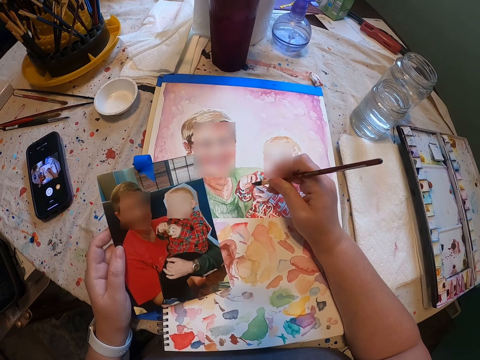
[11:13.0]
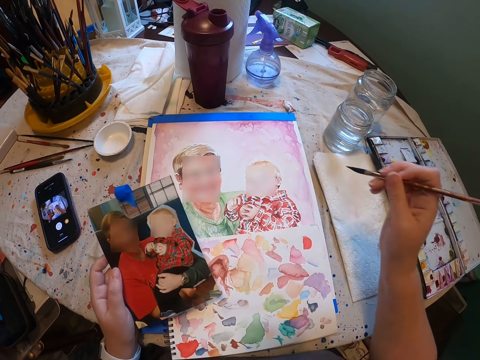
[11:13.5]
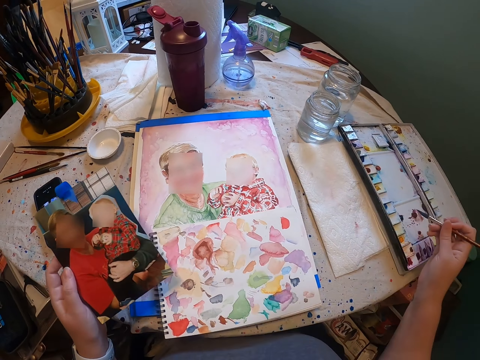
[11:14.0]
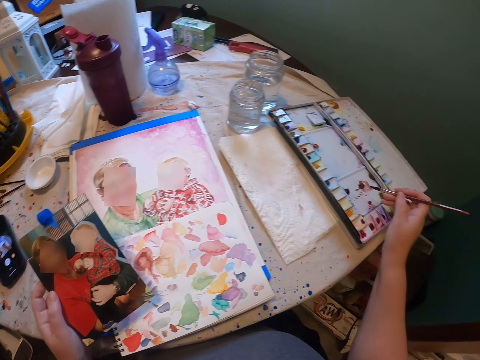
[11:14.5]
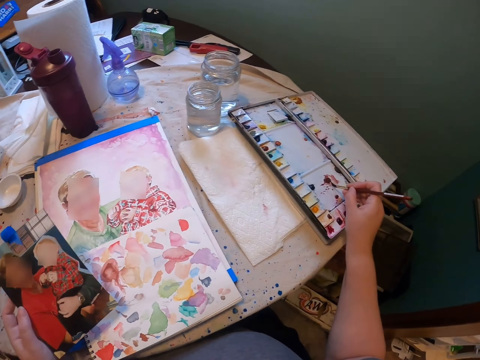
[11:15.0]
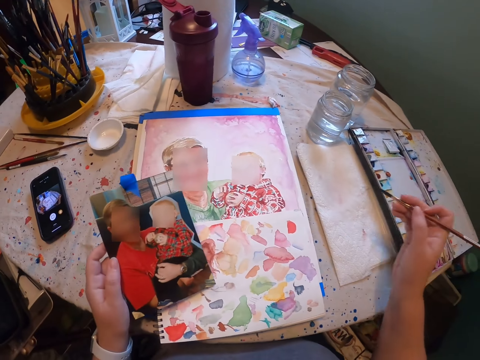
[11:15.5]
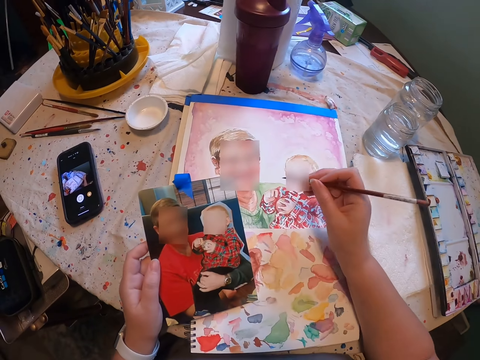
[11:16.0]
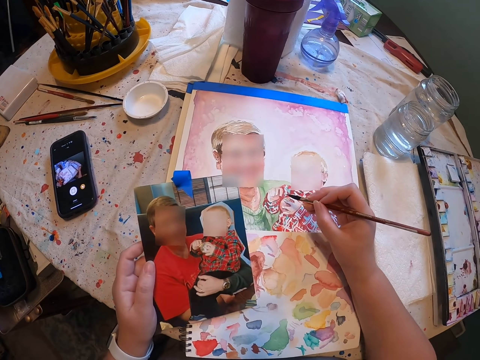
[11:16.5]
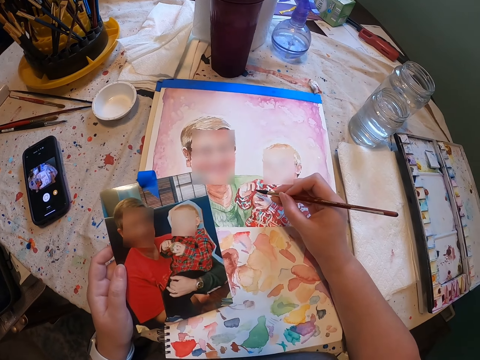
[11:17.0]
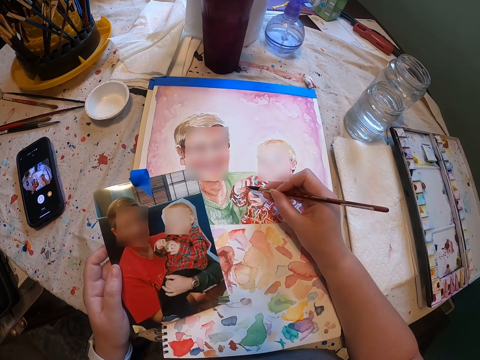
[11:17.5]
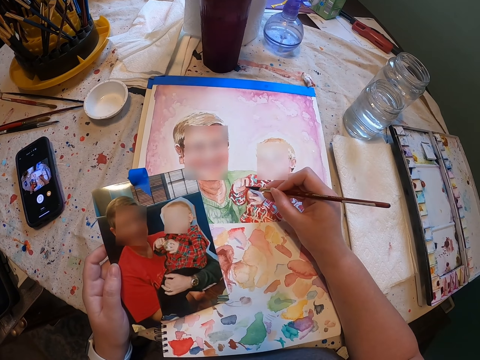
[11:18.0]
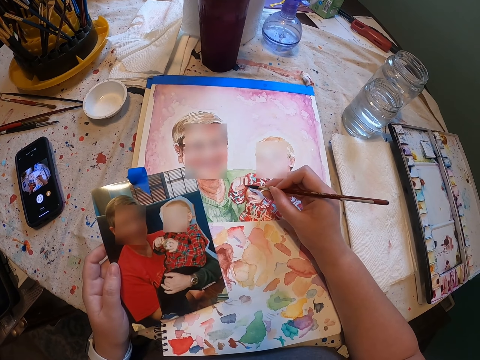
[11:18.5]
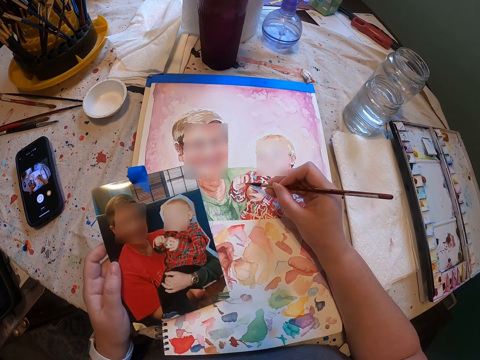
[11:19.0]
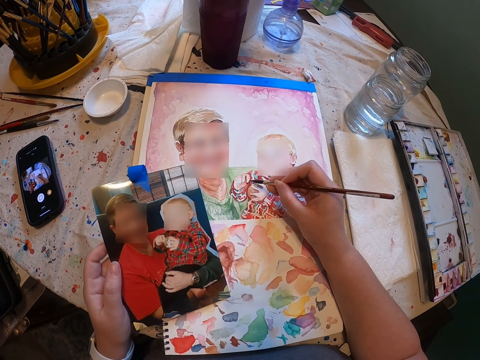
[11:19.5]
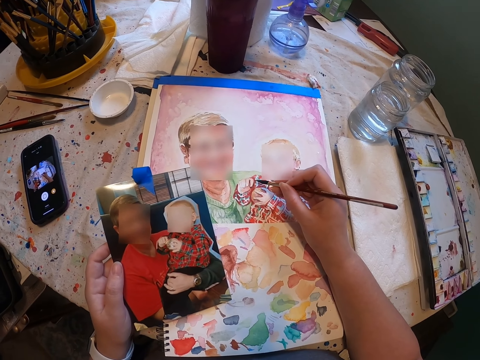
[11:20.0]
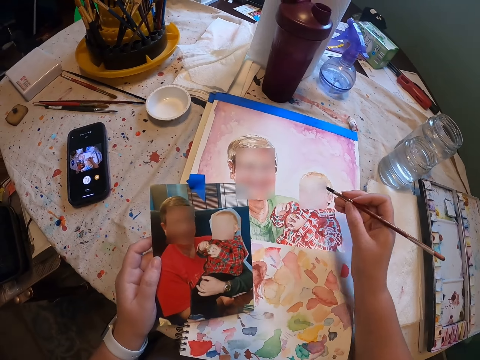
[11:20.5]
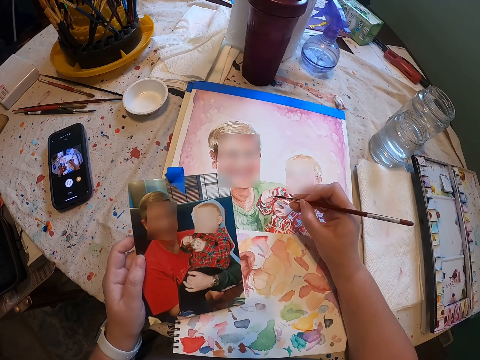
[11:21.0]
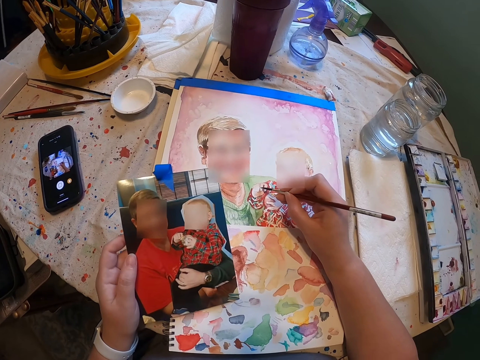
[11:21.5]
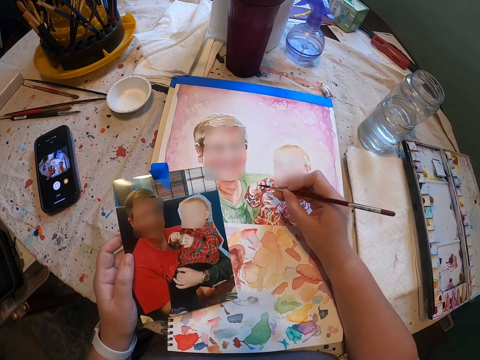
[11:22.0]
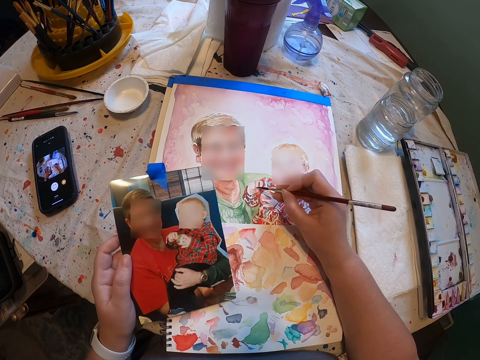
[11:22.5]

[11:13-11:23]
The camera wearer moves his hand. He dips the paint brush in paint. He moves his hand and paints.

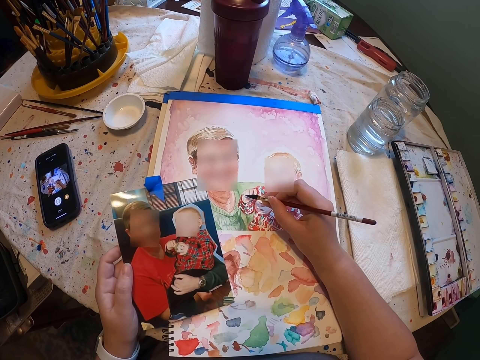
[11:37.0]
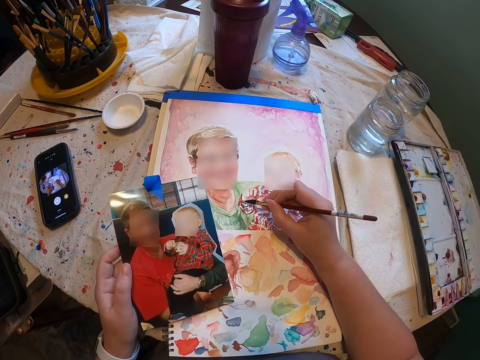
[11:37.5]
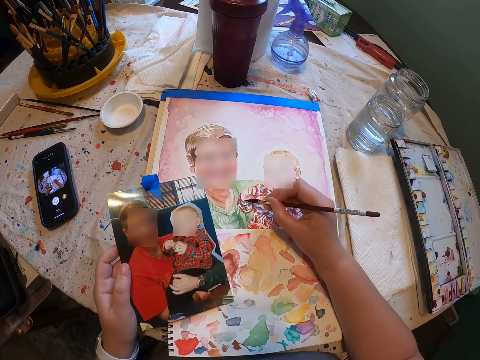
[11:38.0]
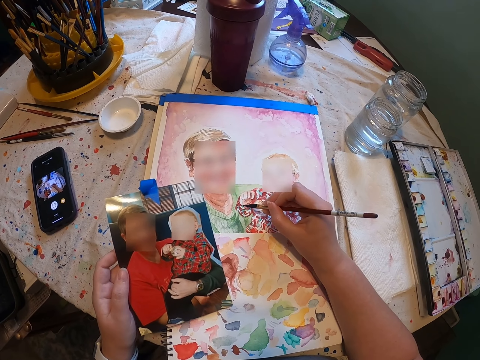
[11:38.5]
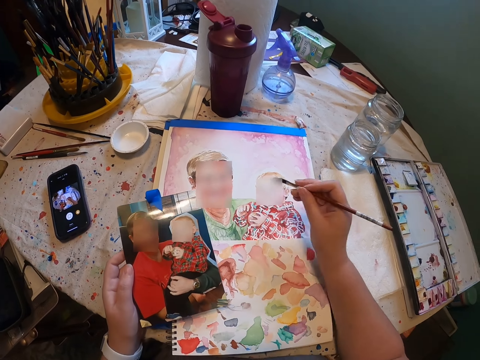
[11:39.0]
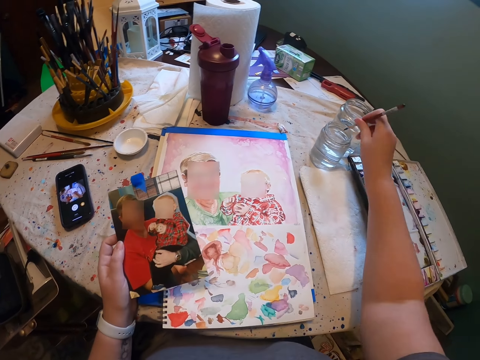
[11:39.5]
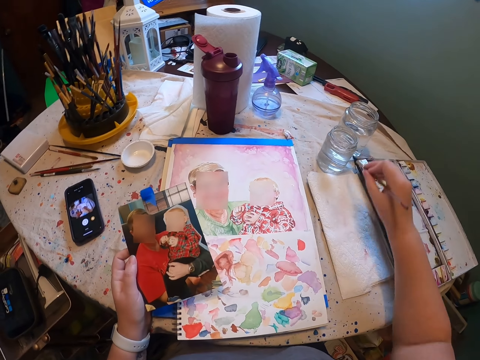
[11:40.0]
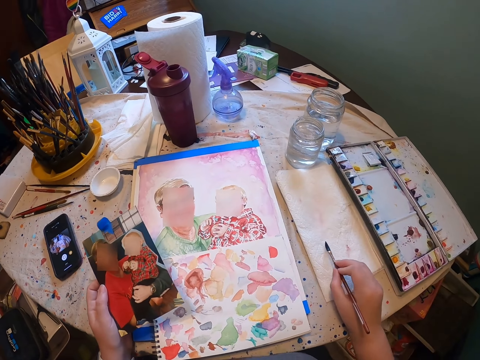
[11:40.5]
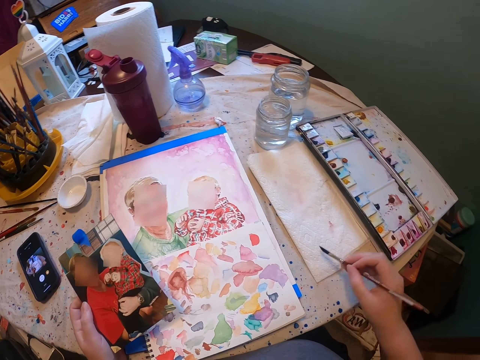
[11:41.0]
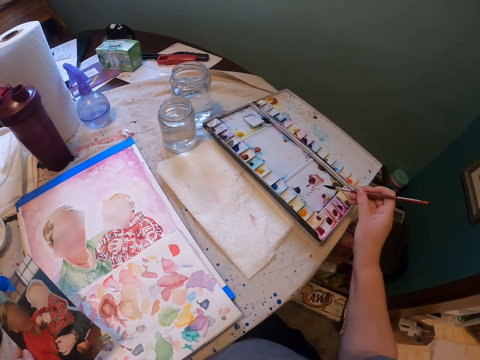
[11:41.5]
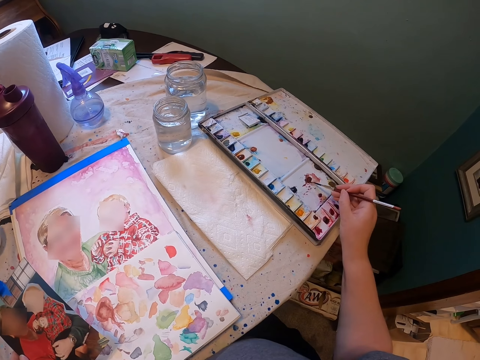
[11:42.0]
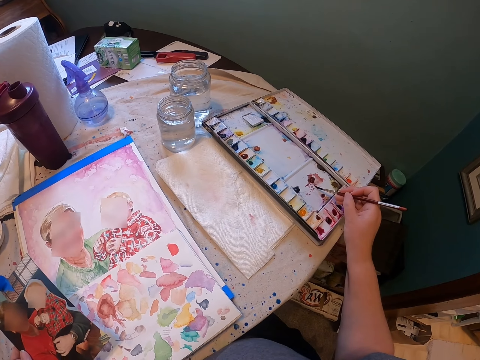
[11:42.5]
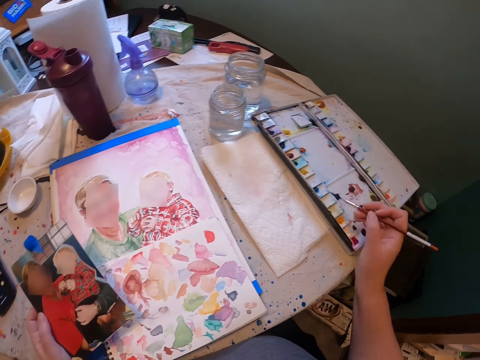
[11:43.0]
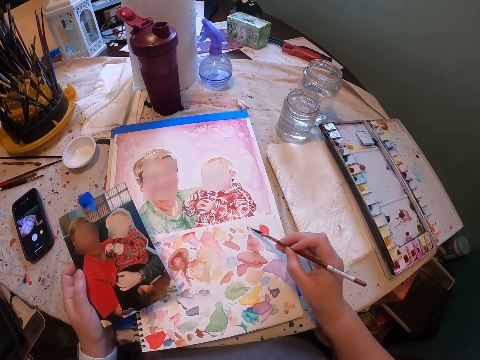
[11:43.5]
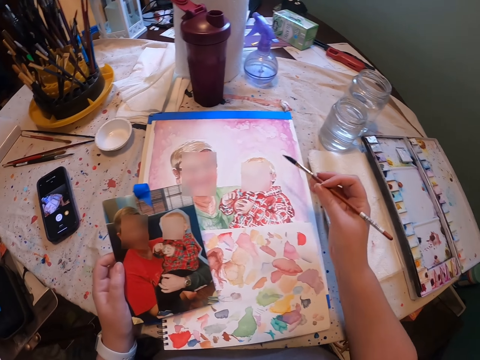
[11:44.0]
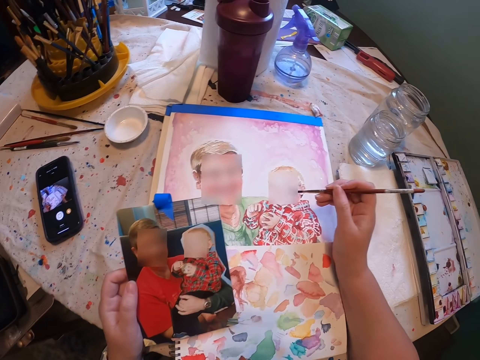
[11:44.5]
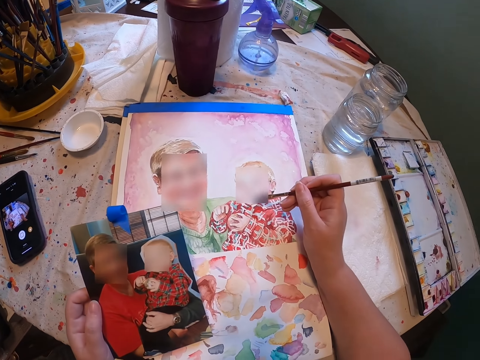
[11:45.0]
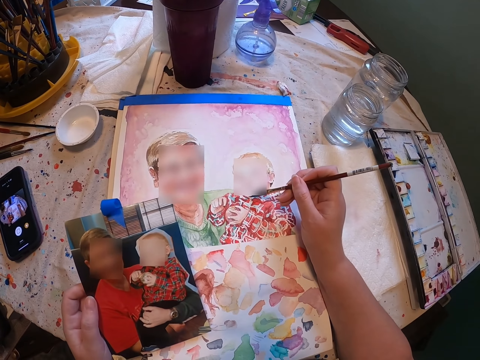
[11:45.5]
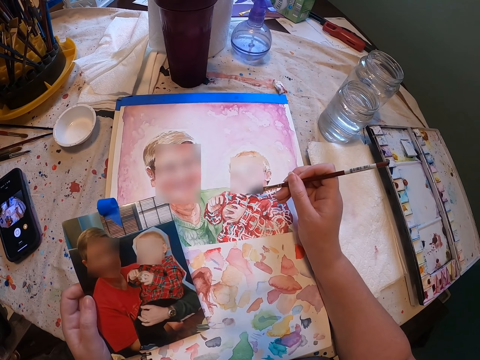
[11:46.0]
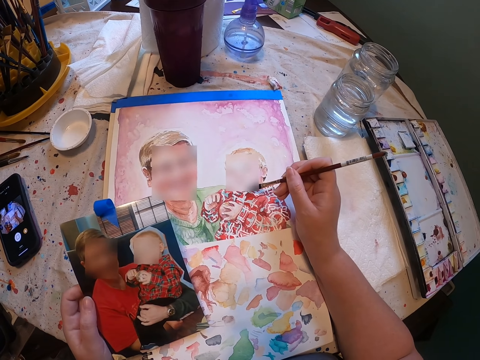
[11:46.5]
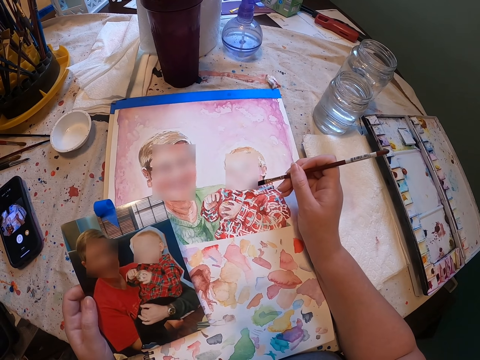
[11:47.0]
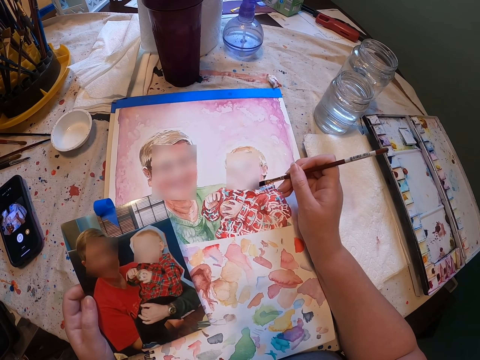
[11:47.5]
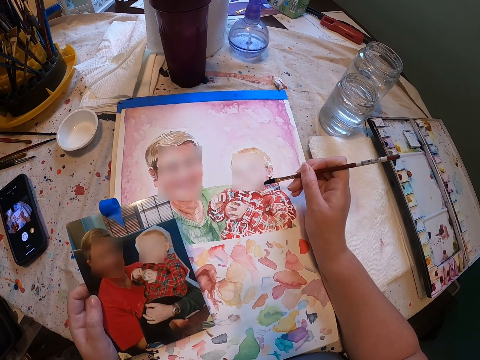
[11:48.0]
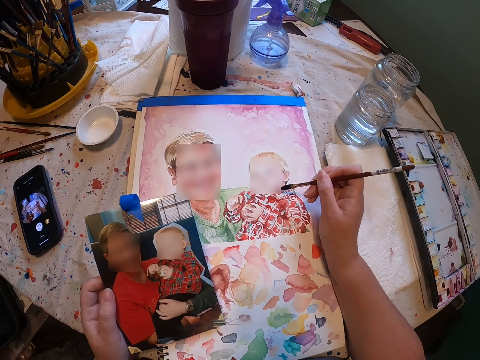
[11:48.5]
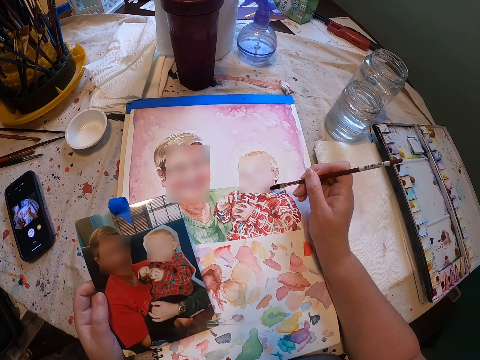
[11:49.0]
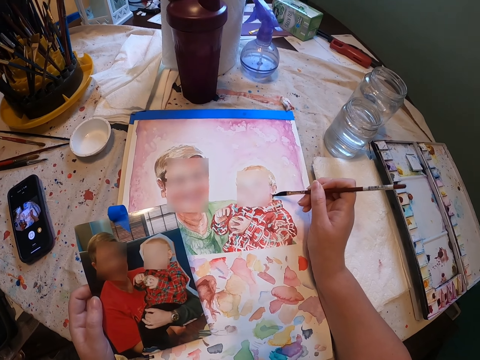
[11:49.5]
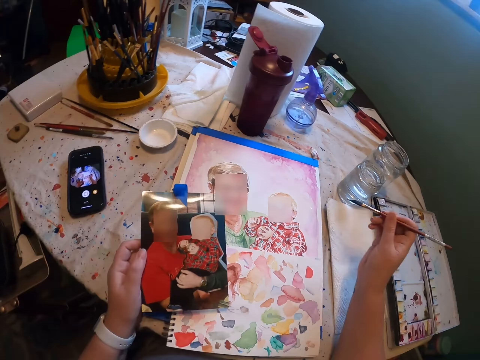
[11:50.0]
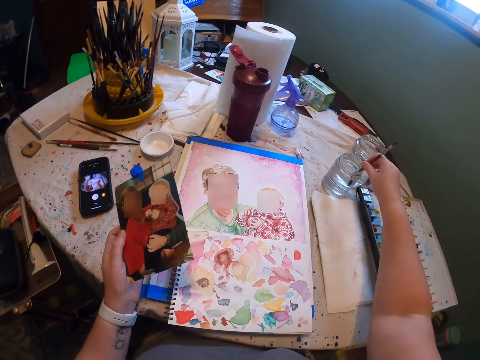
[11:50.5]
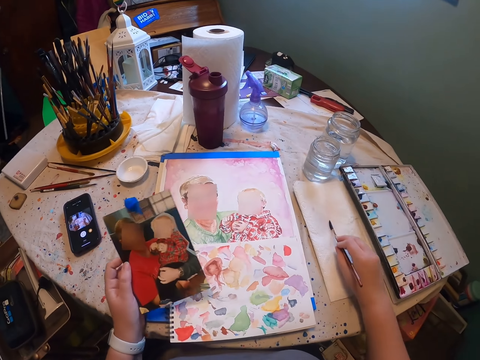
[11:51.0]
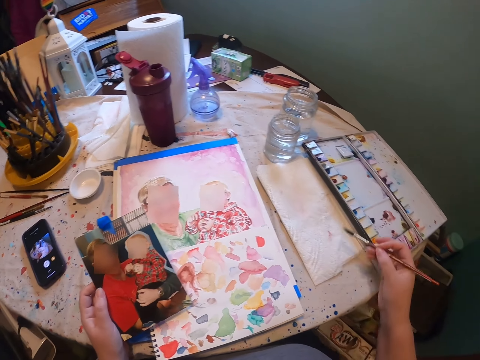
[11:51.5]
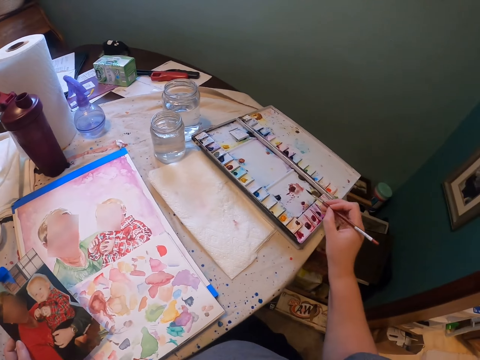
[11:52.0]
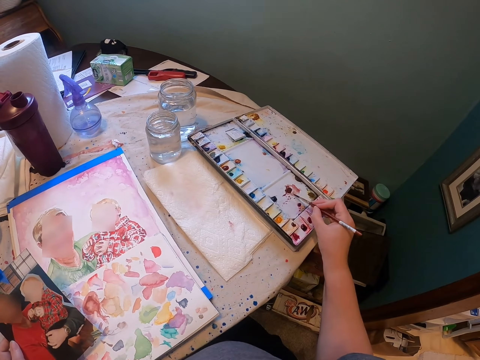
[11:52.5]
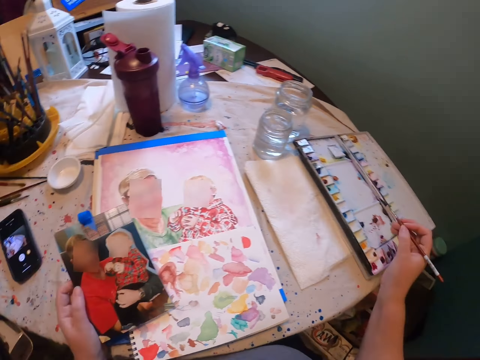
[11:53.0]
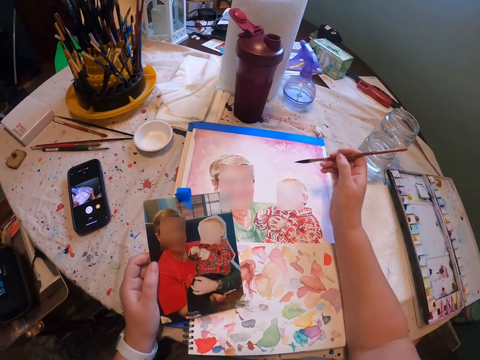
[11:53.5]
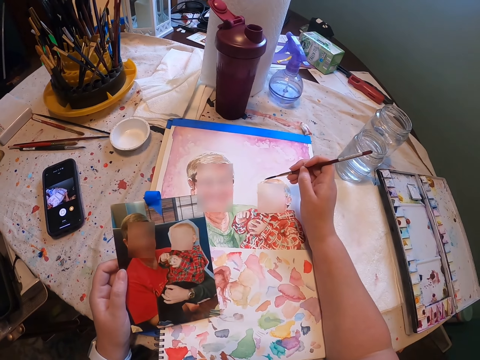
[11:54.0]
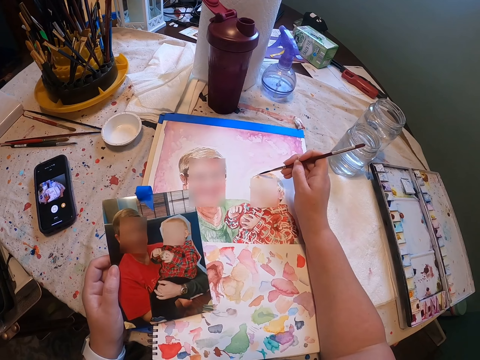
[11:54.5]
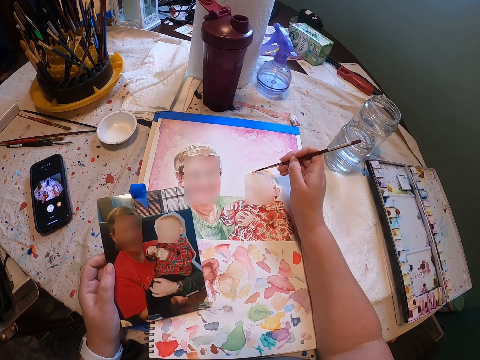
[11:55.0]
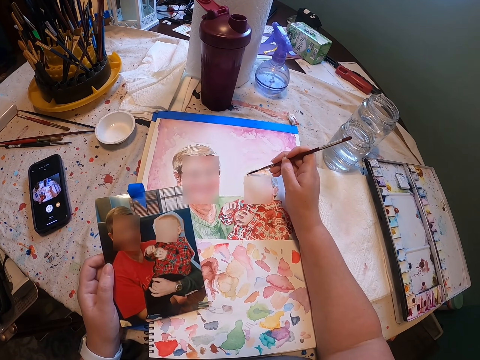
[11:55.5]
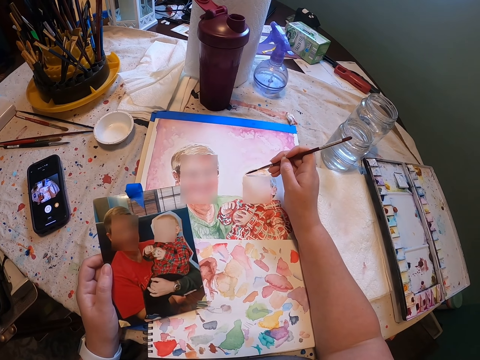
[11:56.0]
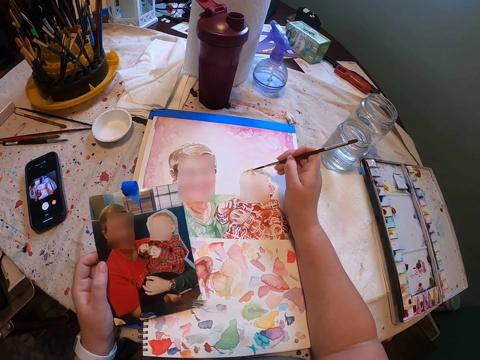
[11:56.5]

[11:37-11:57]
The camera wearer moves his hand. He dips the paint brush in water. He removes the brush. He dries the brush on the napkin. He rubs off excess water. He moves his hand. He dips the paint brush in paint. He moves his hand, brushes on the book and paints. He moves his hand. He dips the paint brush in water. He removes the brush. He dries the brush on the napkin. He rubs off excess water. He moves his hand. He dips the paint brush in paint. He moves his hand and paints.
